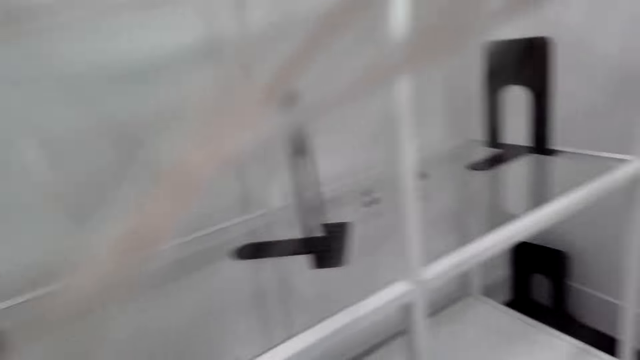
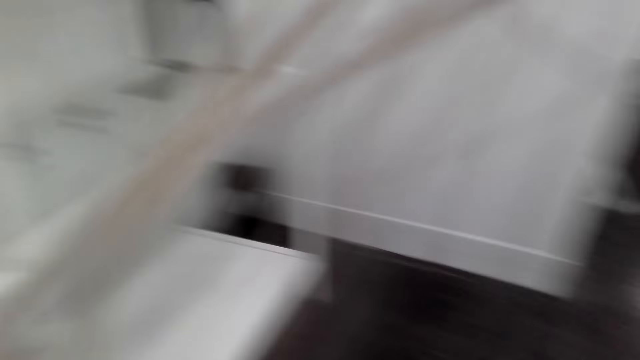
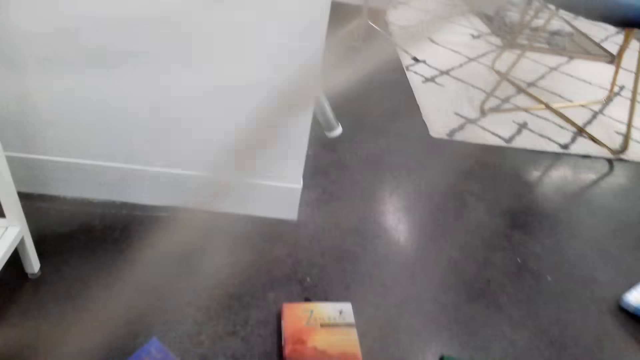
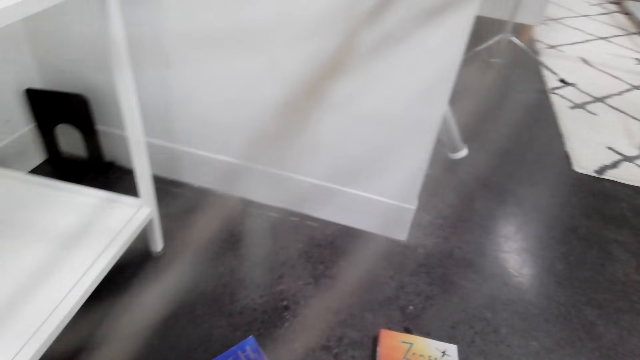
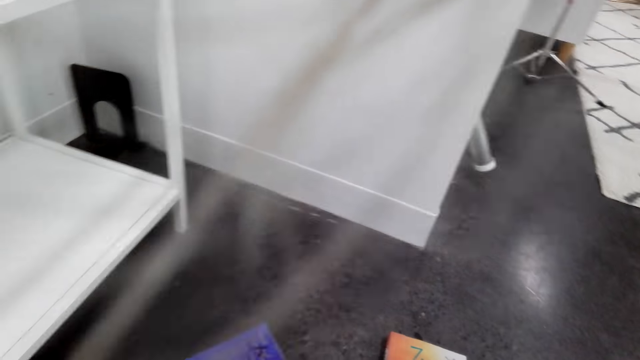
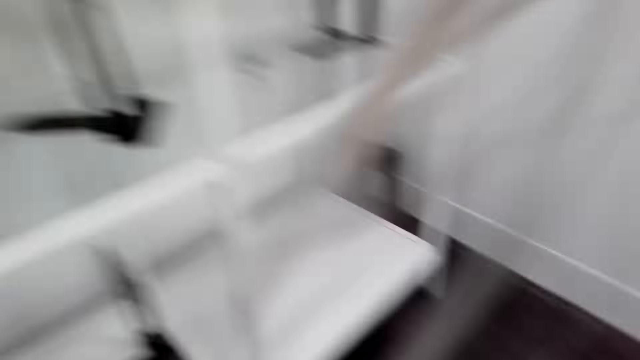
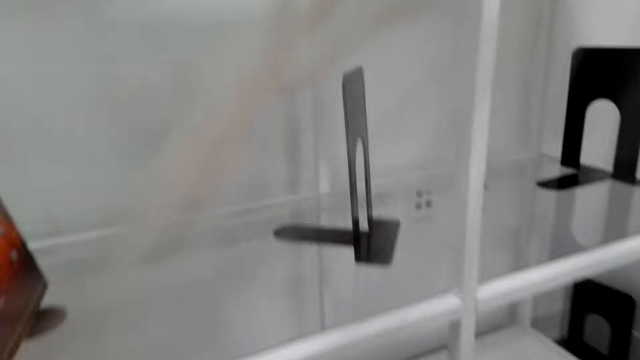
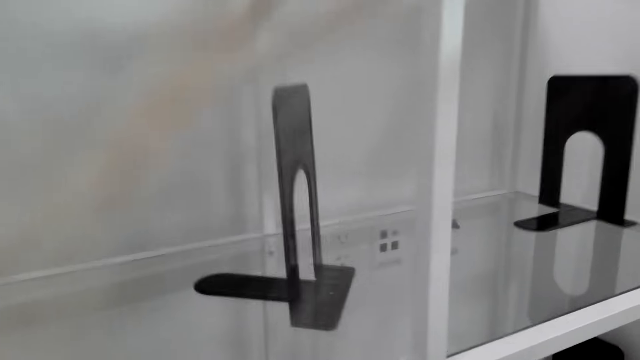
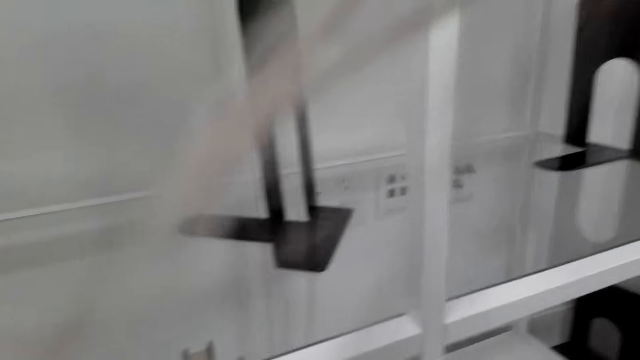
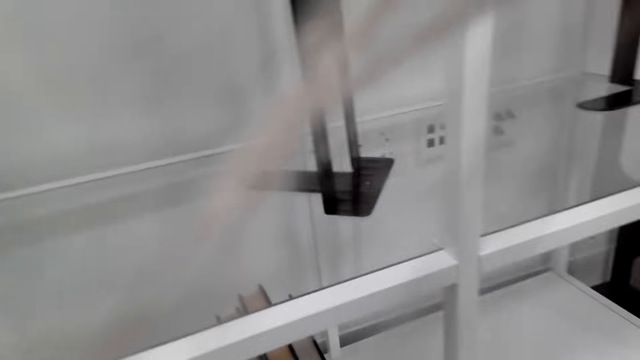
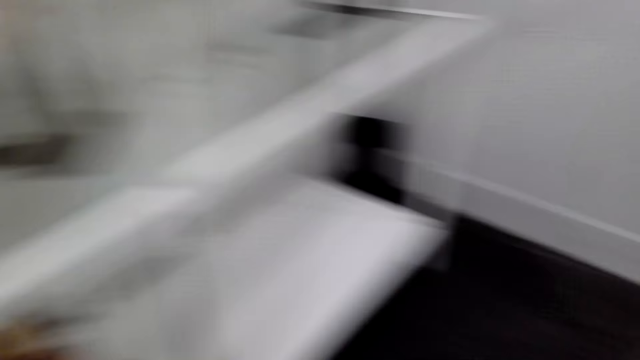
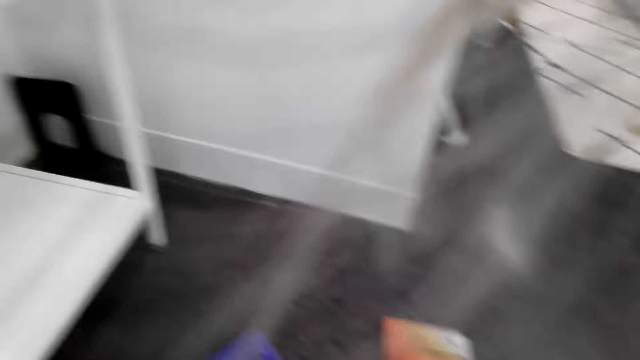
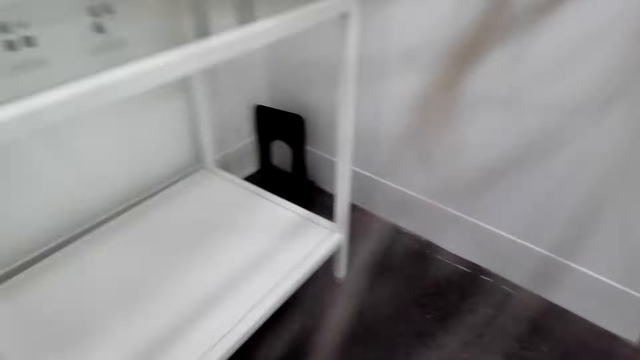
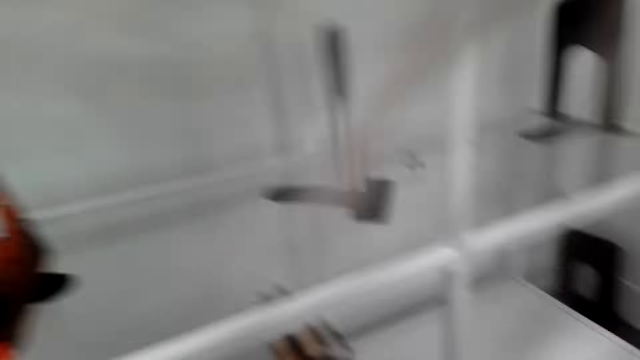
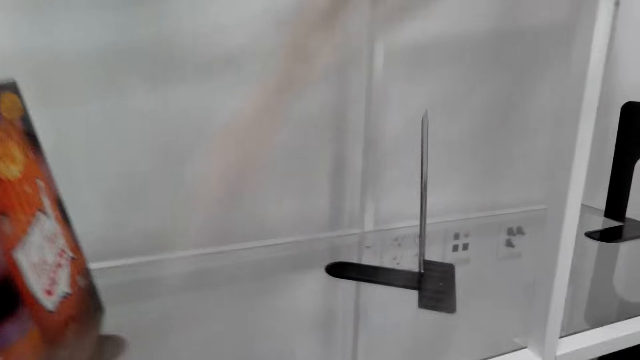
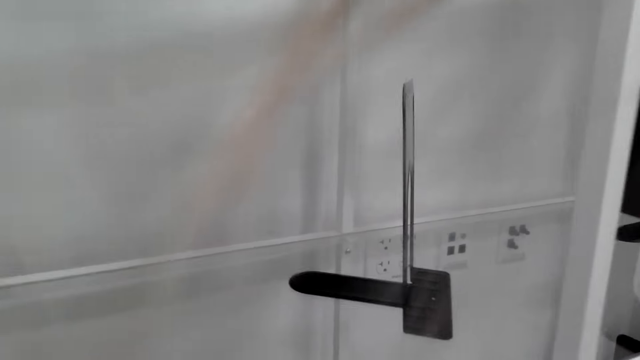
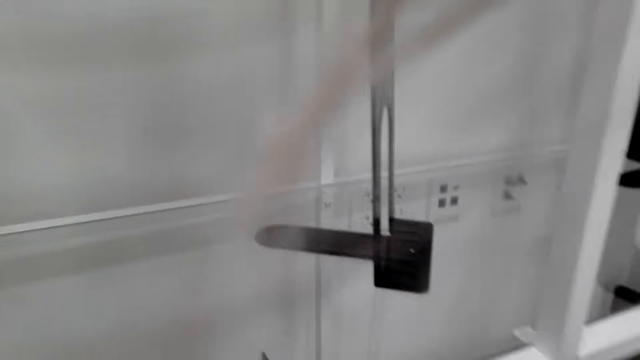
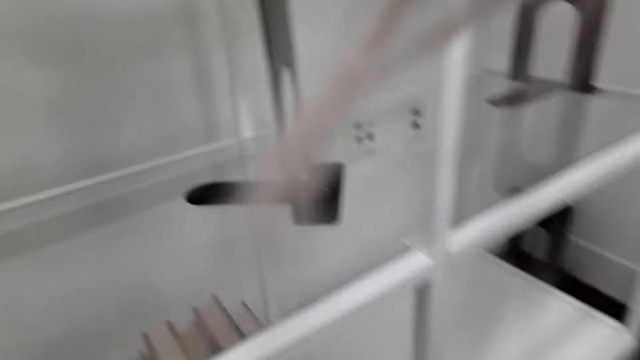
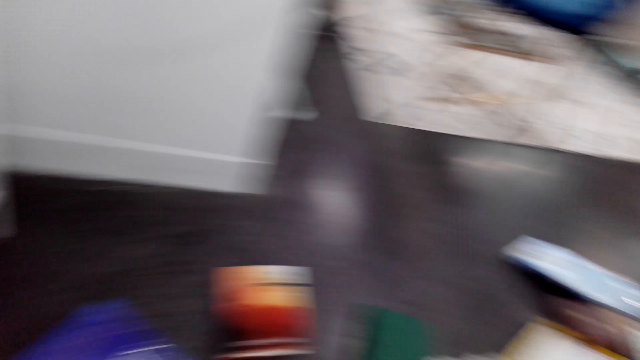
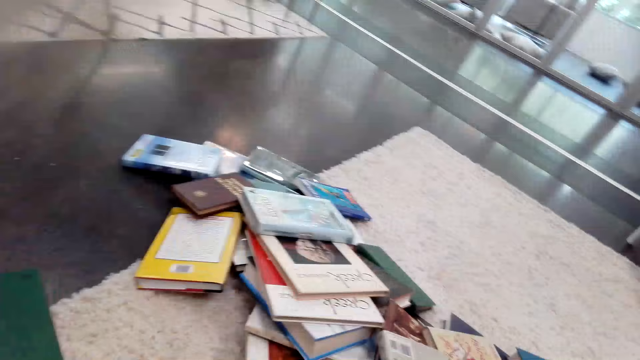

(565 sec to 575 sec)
The camera wearer looks around the house. They move about.

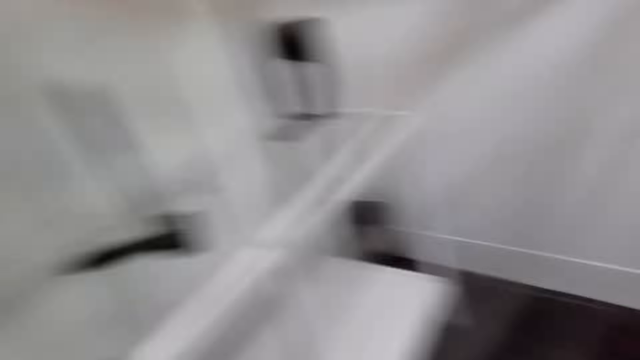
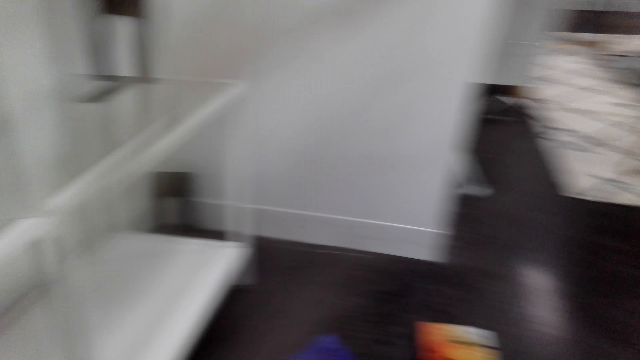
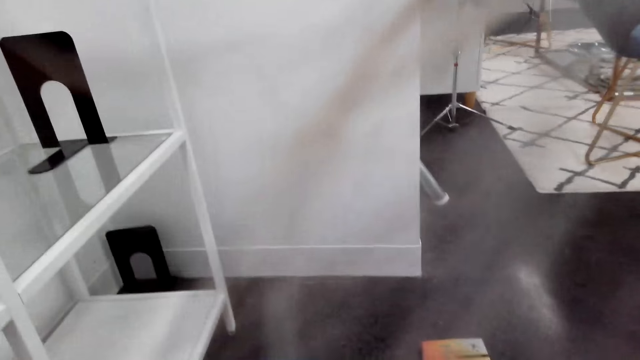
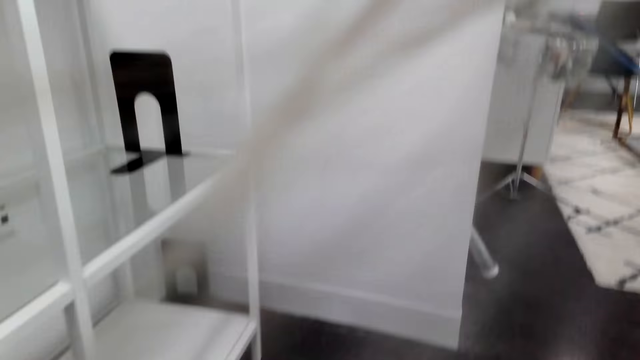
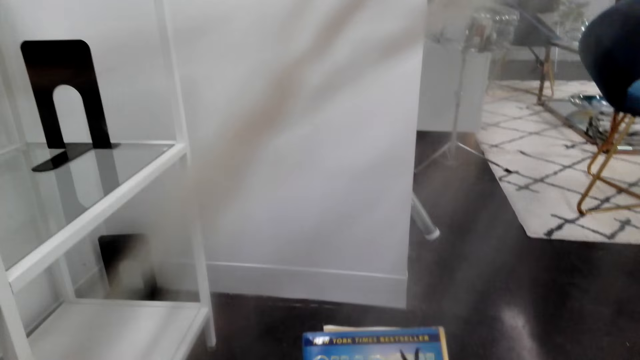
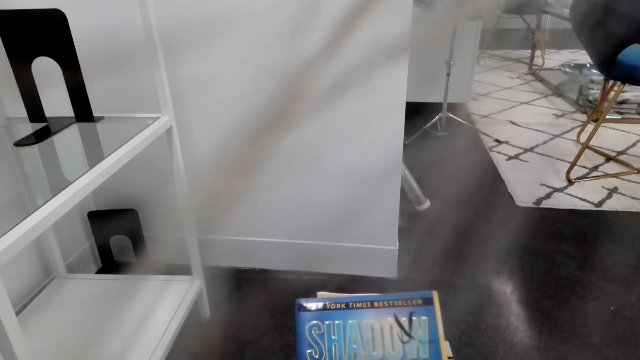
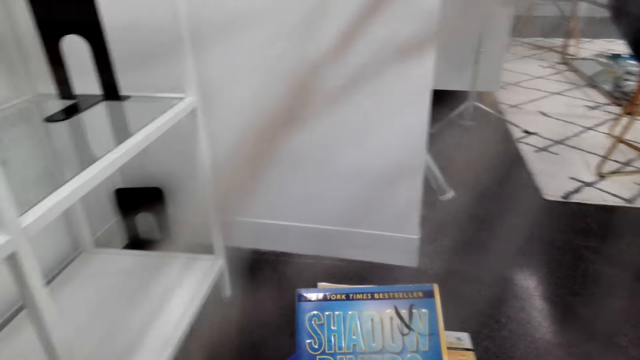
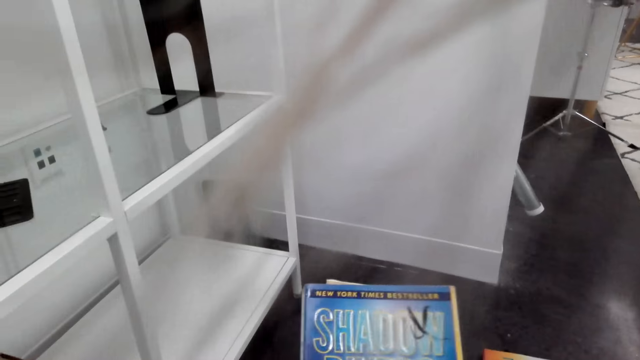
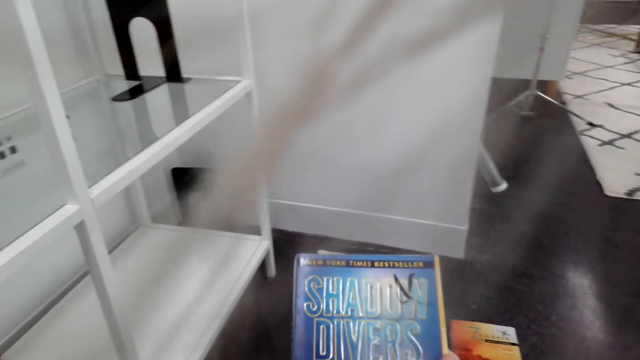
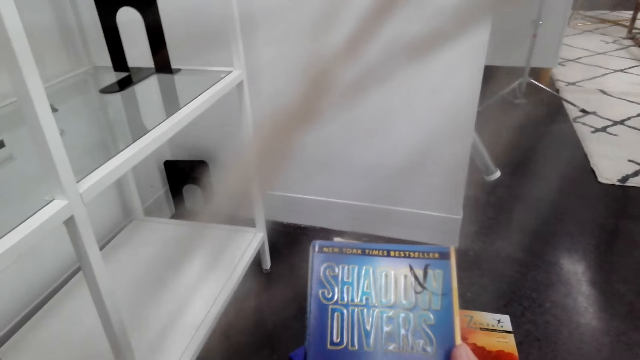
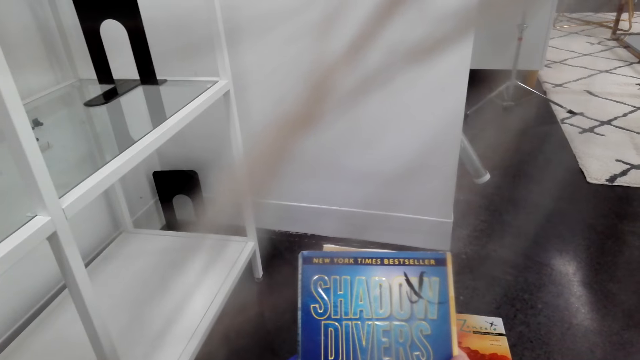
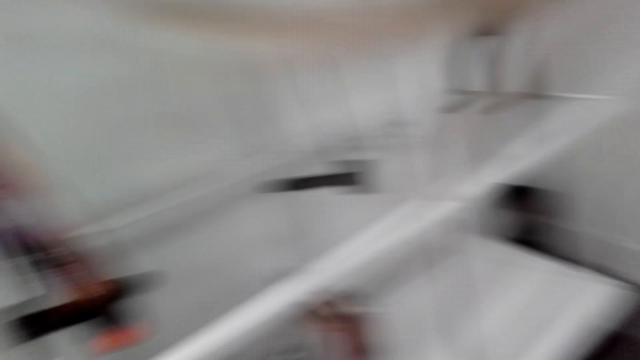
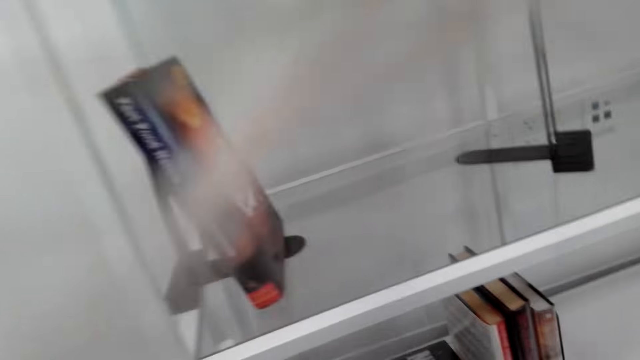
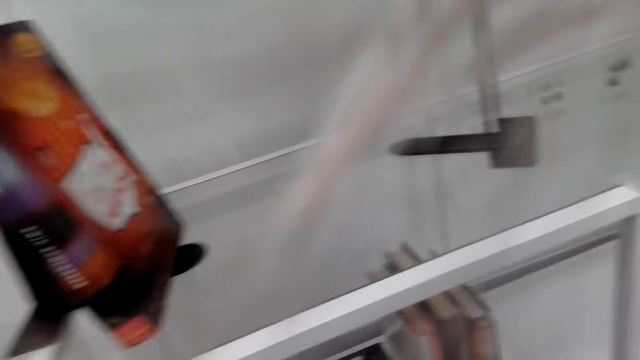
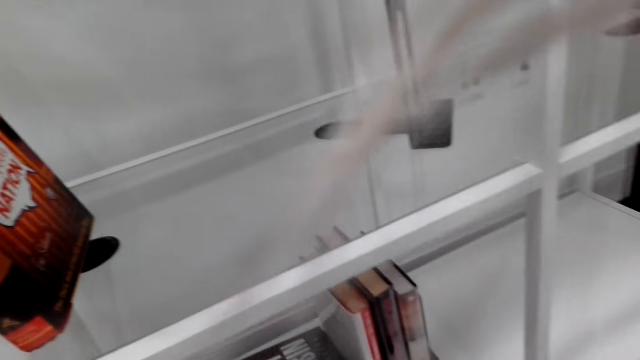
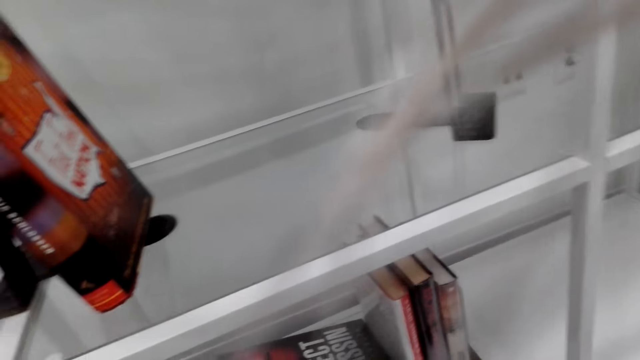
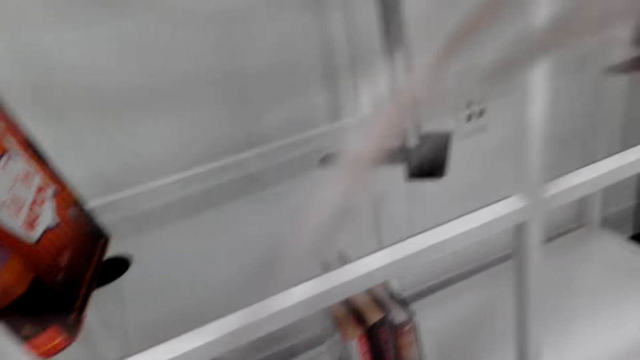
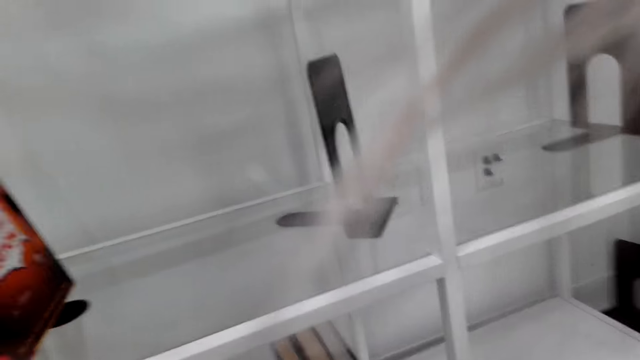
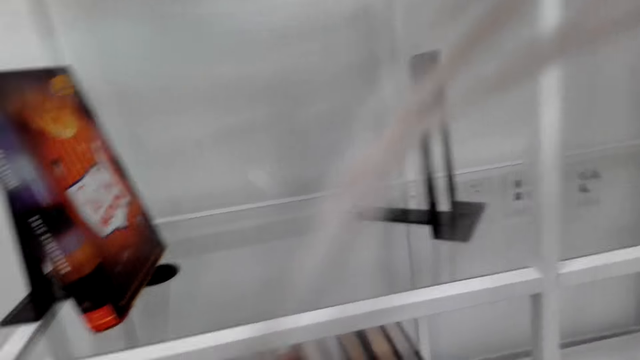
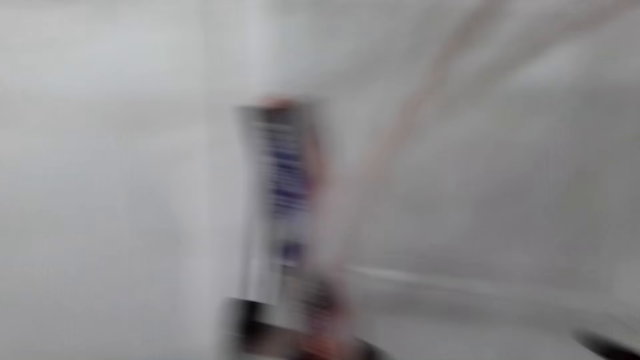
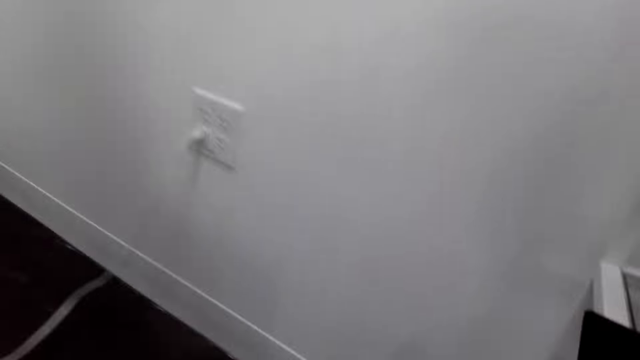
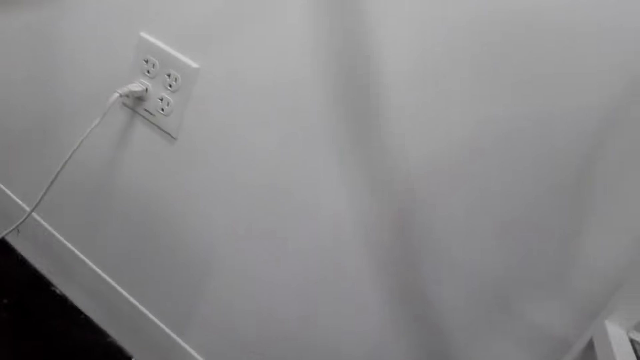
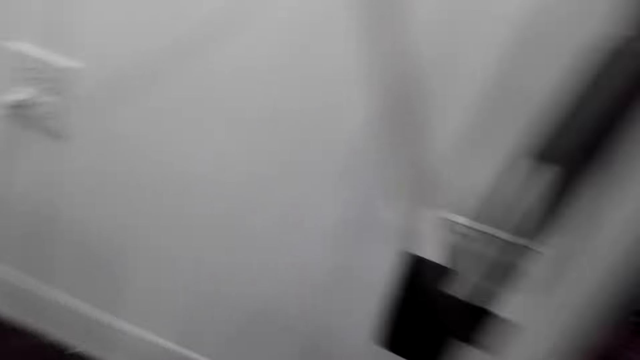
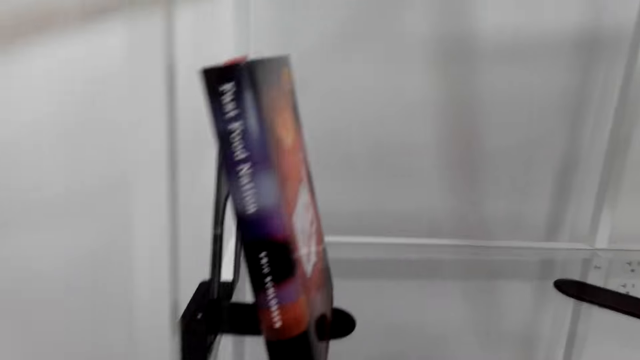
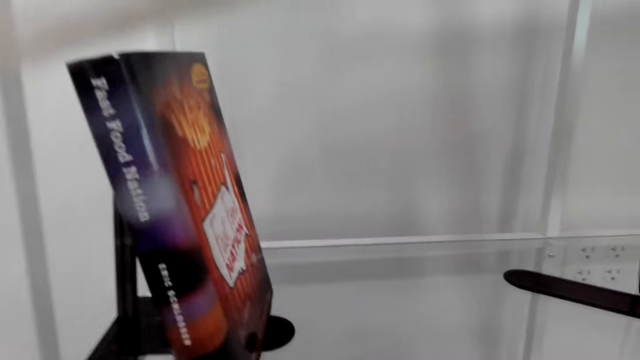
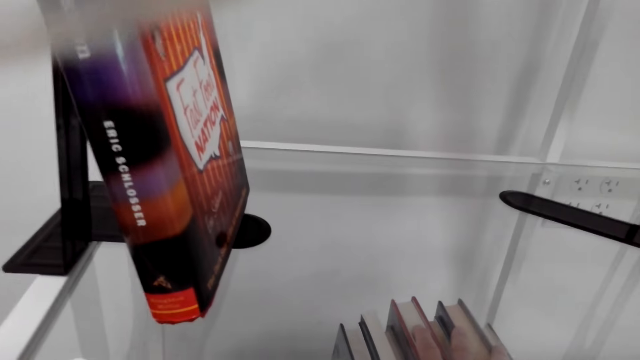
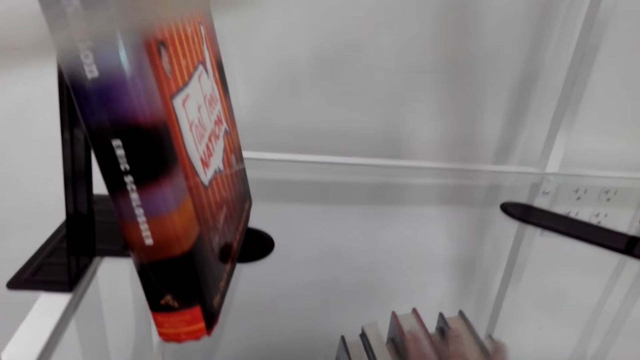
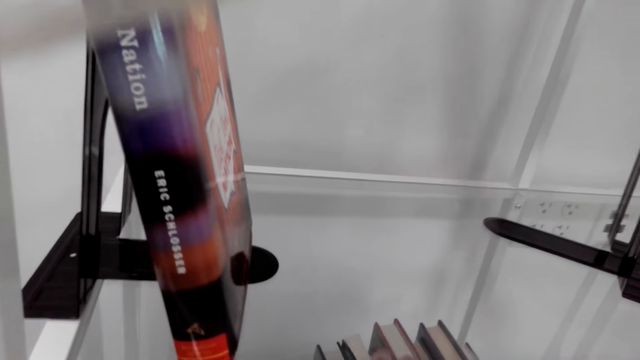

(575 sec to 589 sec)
The camera wearer checks a book. They hold books. They look around the shelf. They arrange the books. They drop a book holder. They look around the shelf. They move about. They pick up the book holder. They place the book holder on the shelf.
